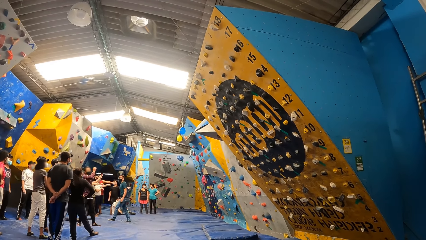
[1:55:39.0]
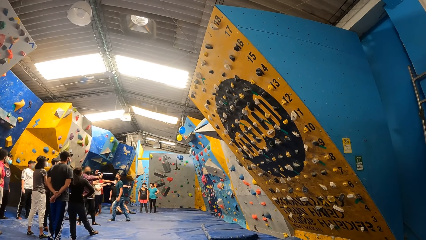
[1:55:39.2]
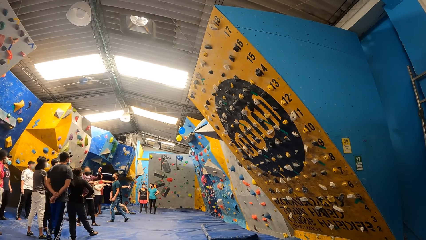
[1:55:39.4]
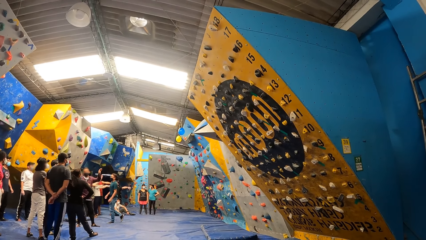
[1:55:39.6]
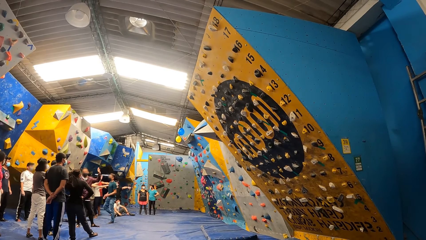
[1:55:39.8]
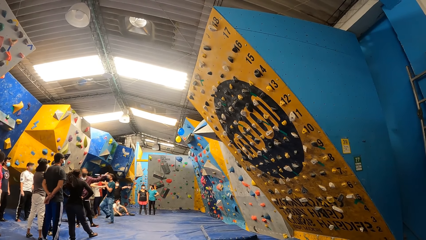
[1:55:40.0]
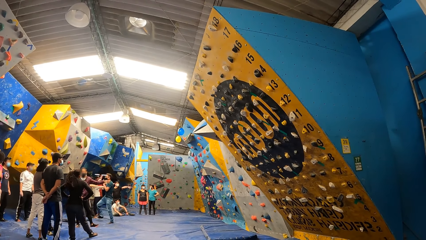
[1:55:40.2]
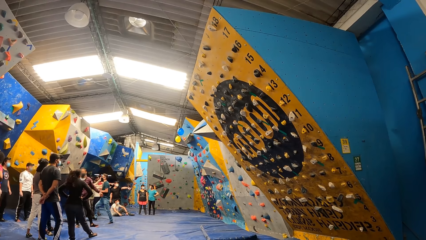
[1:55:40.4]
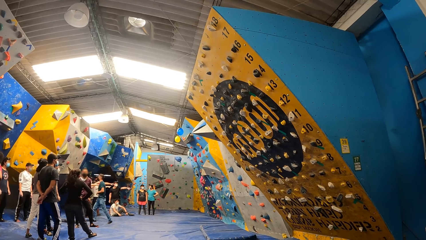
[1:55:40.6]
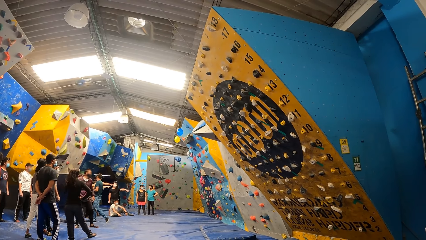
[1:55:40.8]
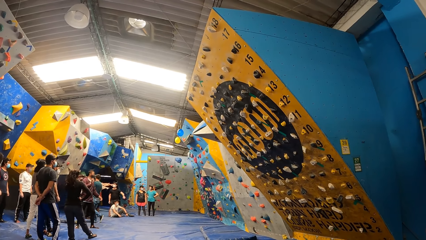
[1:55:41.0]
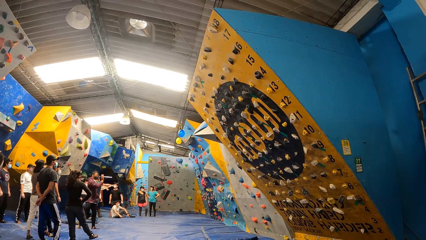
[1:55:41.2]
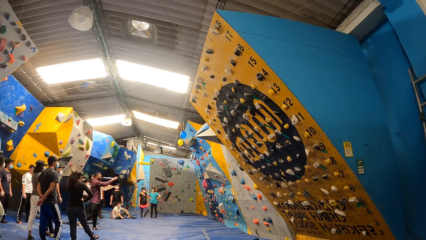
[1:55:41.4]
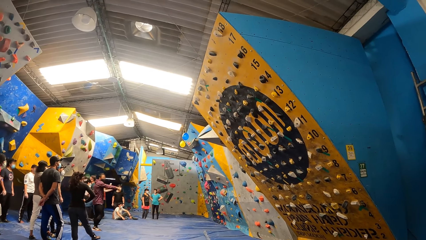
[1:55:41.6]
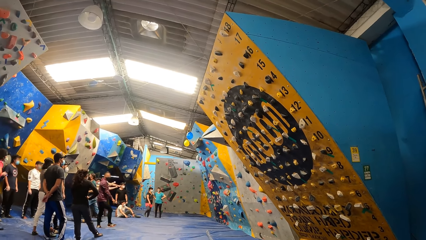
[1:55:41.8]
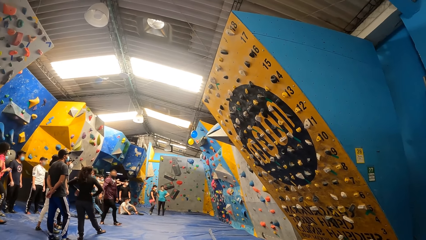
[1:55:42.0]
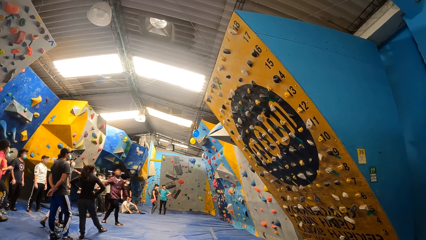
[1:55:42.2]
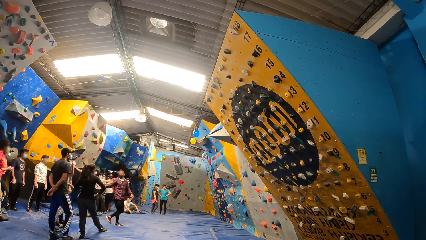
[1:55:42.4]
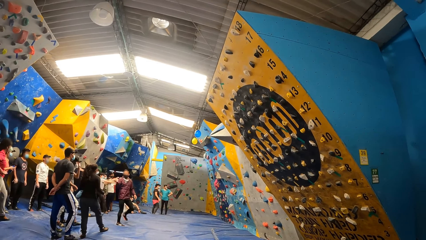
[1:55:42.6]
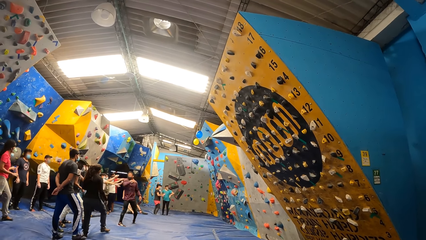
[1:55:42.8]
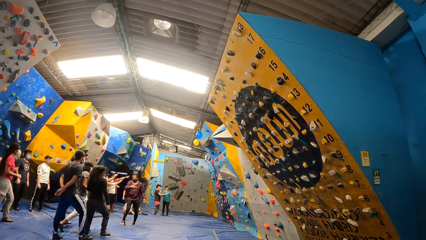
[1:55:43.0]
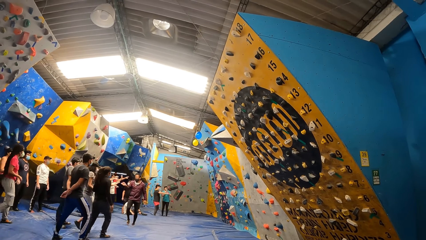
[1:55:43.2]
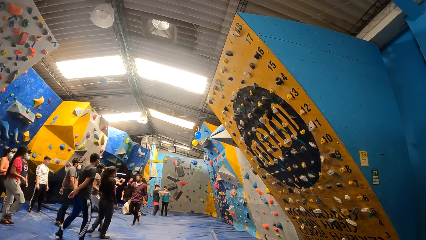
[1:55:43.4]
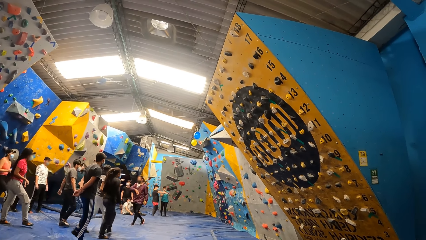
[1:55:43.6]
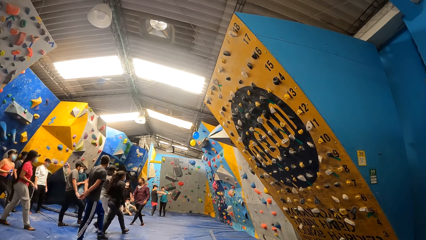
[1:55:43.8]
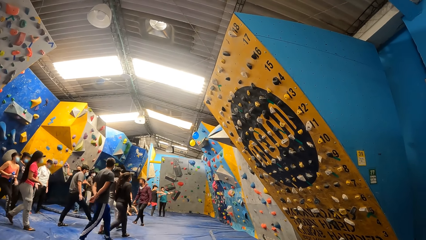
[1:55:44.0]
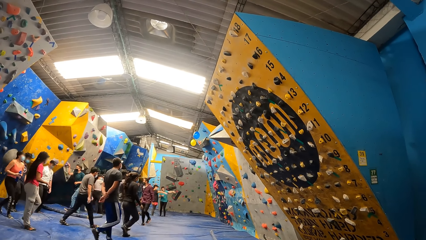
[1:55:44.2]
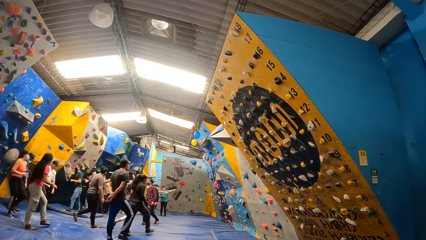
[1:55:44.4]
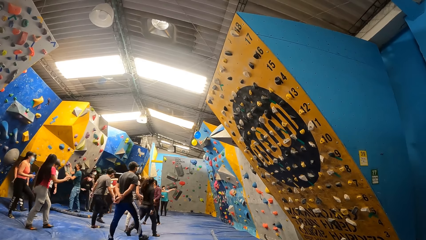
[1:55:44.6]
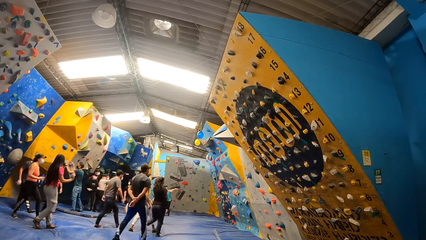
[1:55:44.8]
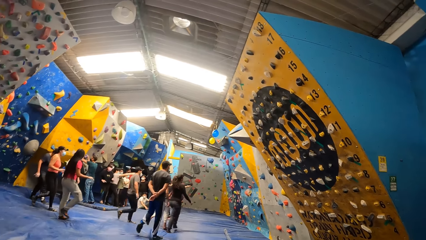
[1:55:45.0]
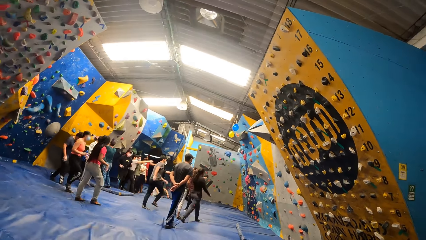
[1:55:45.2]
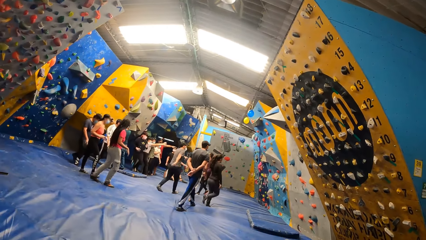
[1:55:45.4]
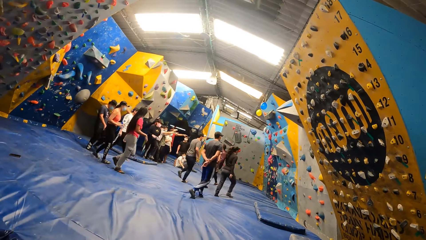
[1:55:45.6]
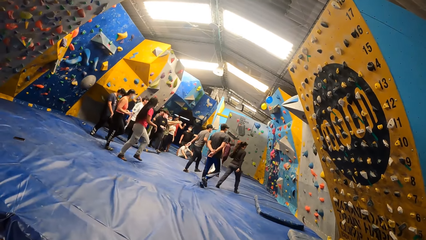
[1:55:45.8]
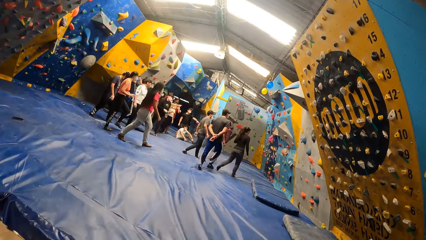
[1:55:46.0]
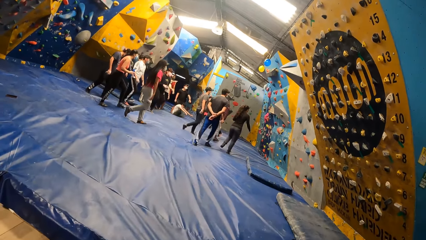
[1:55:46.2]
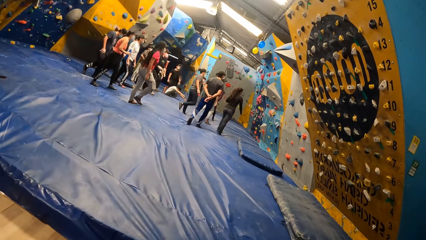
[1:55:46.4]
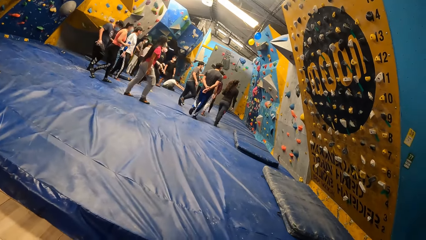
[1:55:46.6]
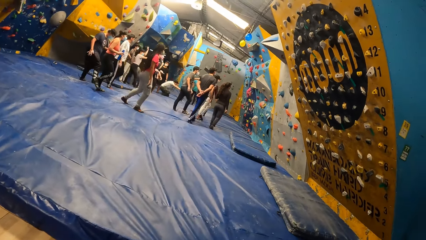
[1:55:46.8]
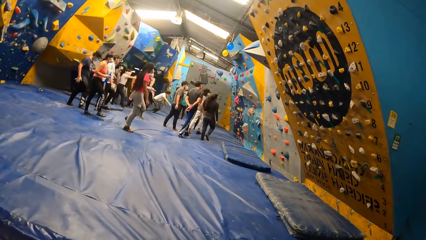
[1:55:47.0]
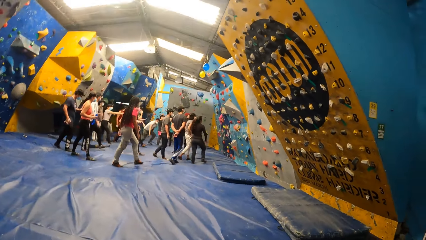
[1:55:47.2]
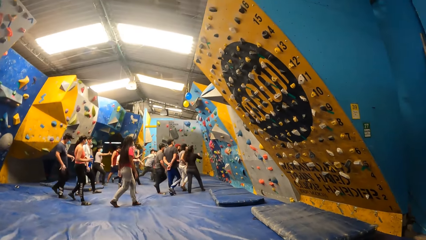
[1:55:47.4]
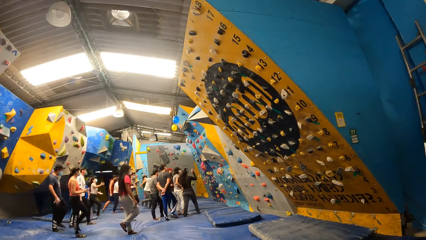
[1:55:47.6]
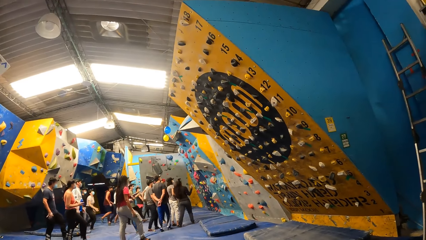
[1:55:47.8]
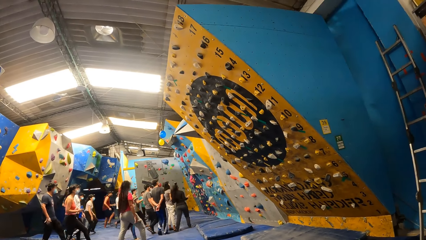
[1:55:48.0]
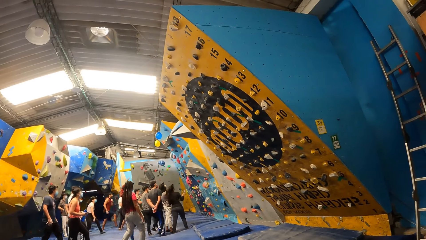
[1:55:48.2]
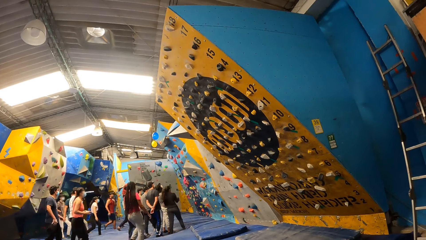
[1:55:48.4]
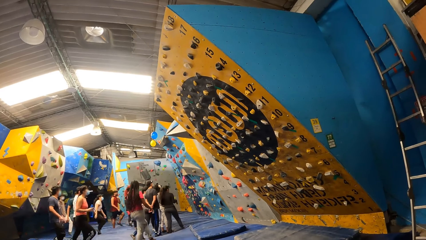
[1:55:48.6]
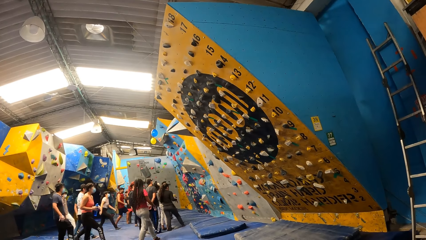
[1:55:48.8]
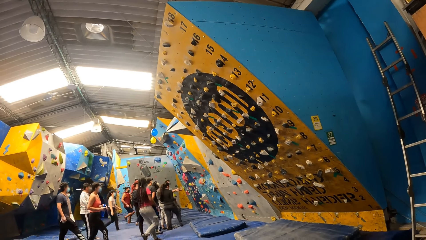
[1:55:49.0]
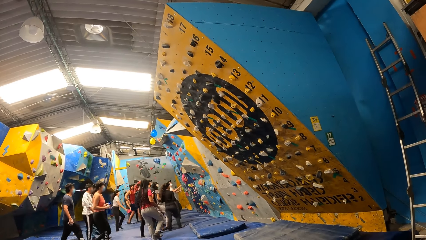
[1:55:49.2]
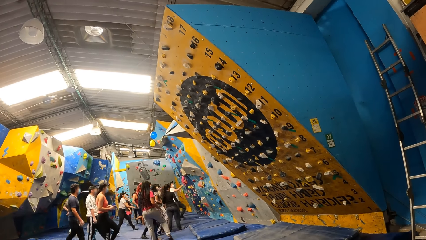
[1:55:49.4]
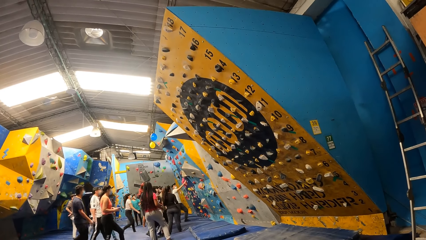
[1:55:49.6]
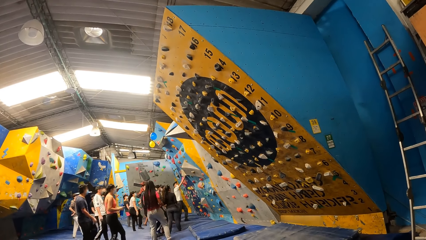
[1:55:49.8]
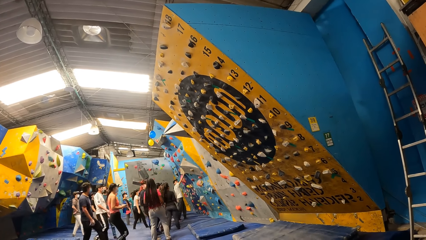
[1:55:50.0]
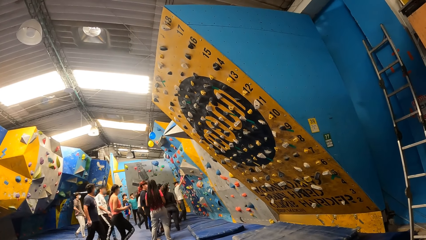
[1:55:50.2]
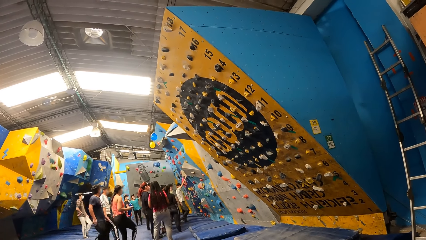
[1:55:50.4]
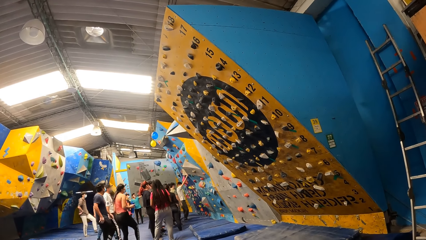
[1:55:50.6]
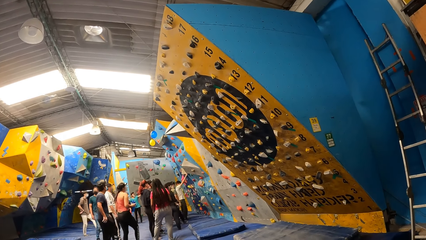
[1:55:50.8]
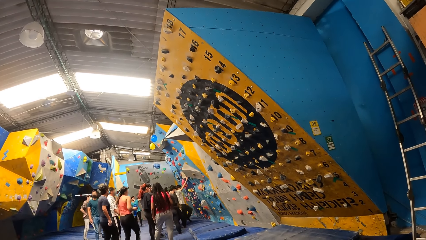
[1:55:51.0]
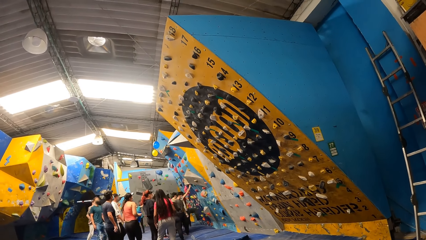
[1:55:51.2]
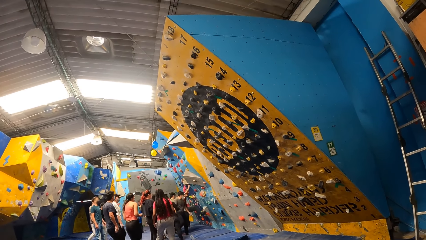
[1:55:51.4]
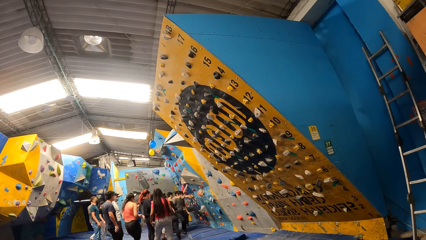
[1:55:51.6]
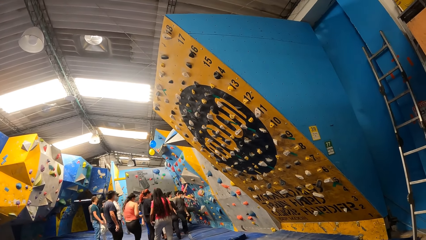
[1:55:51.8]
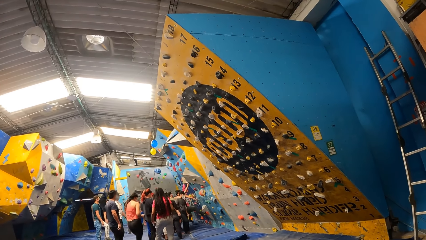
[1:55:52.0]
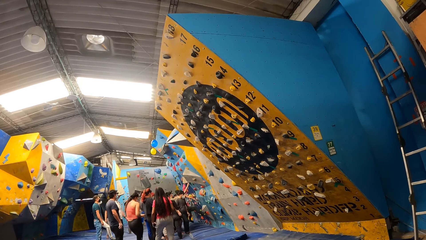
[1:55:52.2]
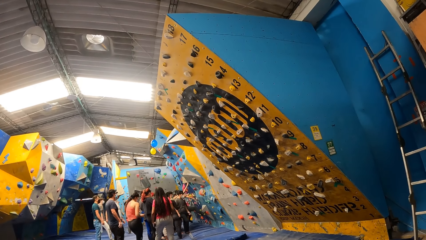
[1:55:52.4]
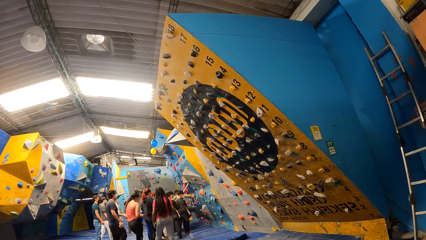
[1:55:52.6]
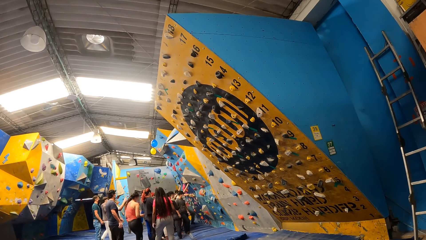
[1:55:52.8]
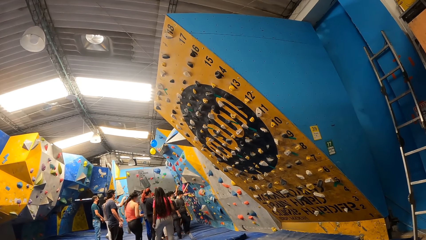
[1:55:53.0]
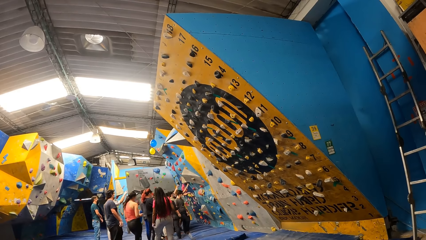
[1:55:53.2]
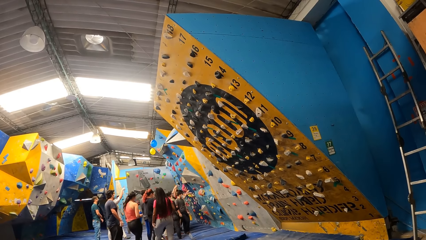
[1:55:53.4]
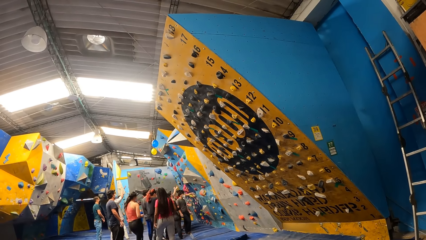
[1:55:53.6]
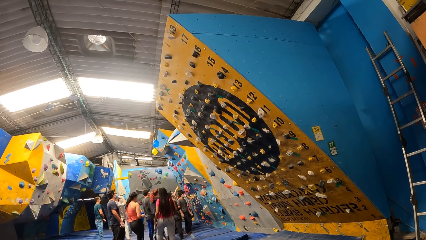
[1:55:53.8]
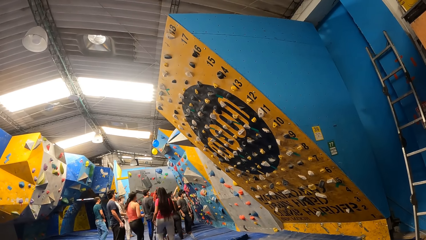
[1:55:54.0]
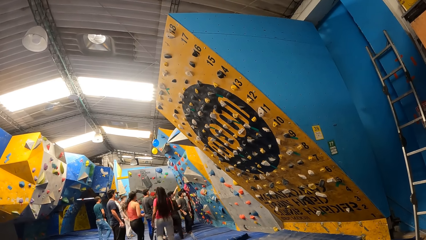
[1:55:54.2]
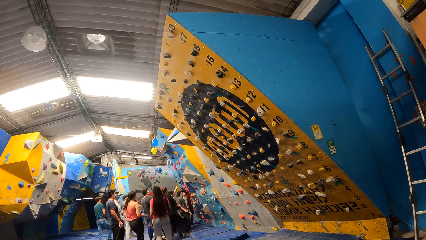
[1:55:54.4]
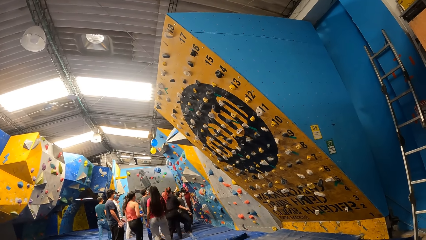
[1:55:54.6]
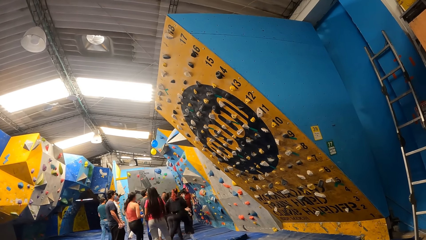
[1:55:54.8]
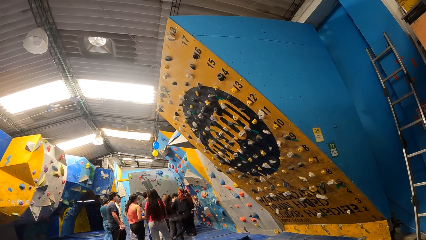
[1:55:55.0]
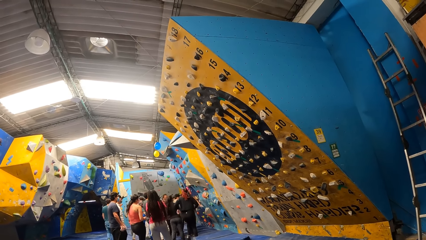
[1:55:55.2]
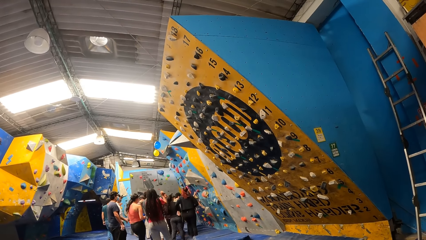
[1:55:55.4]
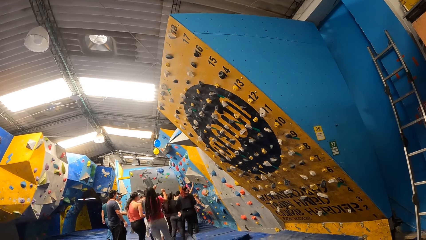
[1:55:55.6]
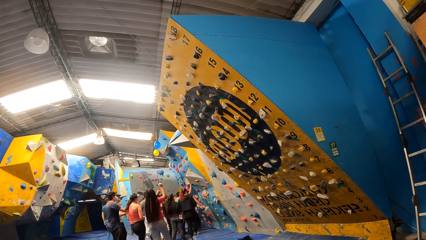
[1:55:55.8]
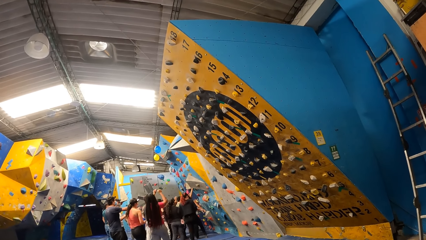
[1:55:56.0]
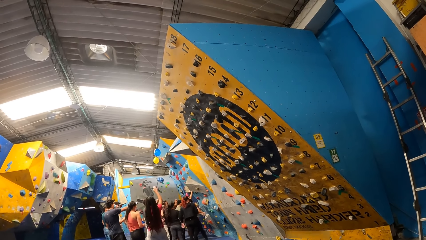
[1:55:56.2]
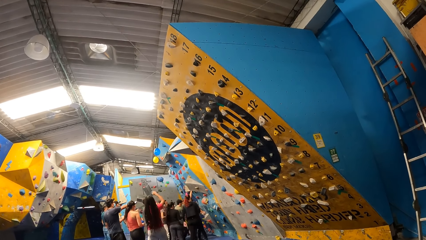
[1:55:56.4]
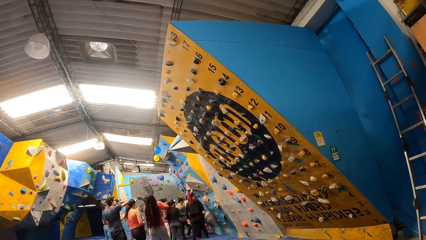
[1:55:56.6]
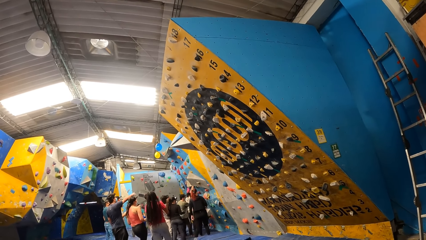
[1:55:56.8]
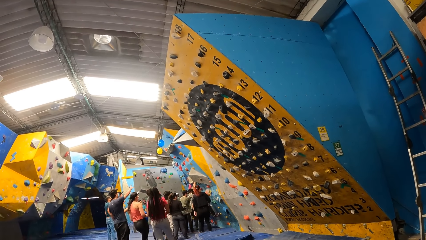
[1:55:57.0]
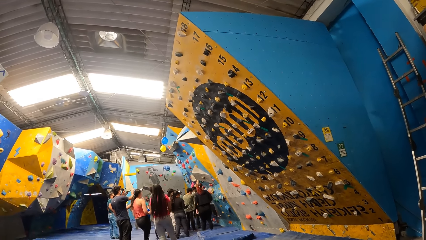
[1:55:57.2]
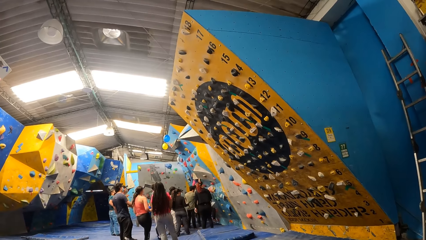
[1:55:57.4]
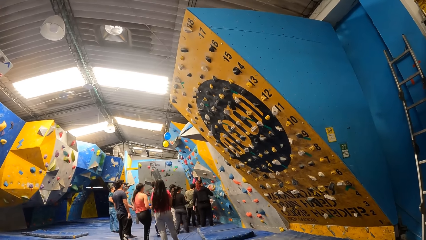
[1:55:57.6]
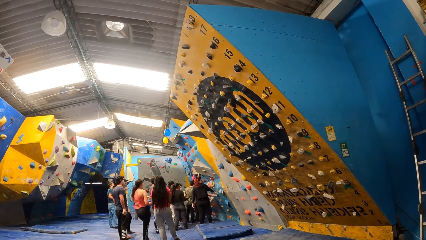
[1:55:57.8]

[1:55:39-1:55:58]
The group of people walk towards the wall. The man touches the wall with his right hand and places his left leg on the wall.
